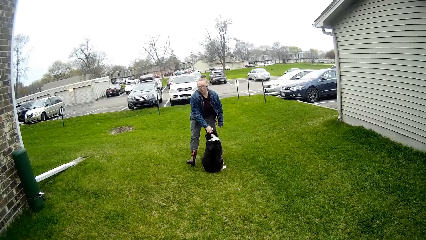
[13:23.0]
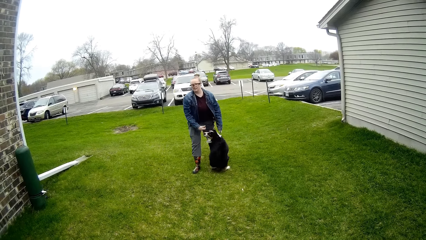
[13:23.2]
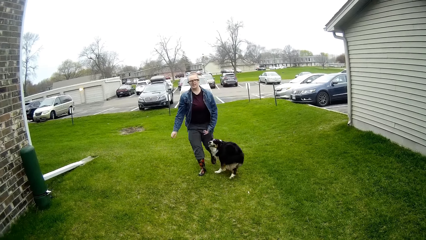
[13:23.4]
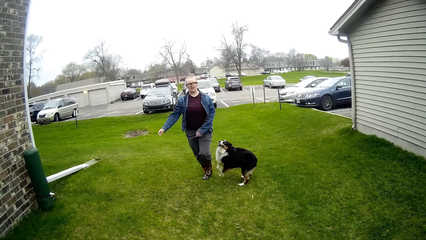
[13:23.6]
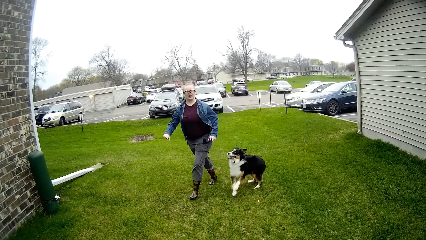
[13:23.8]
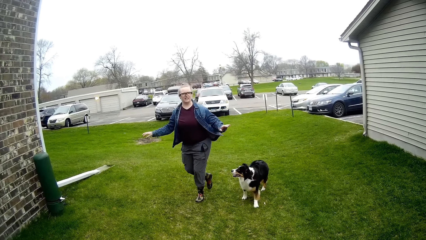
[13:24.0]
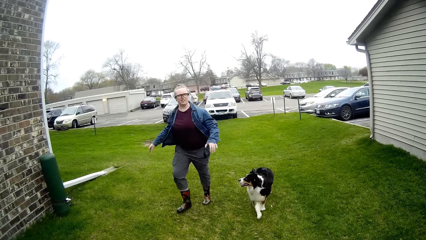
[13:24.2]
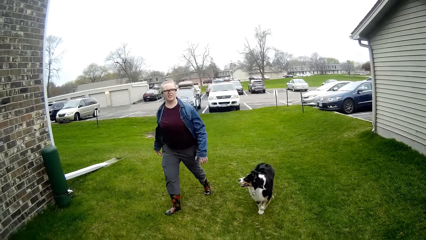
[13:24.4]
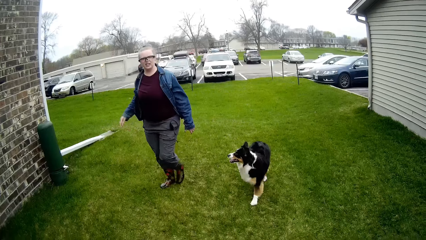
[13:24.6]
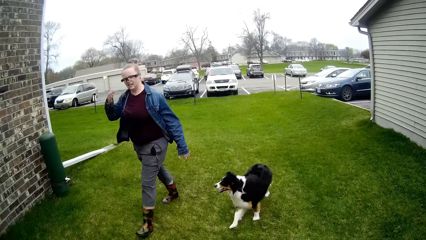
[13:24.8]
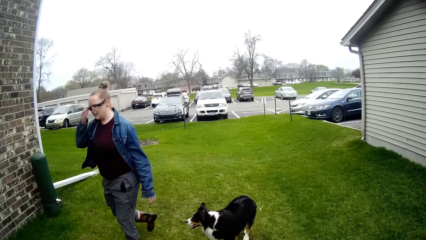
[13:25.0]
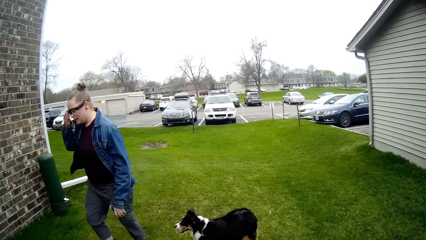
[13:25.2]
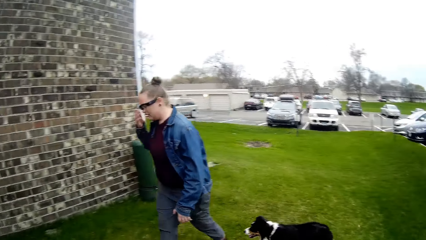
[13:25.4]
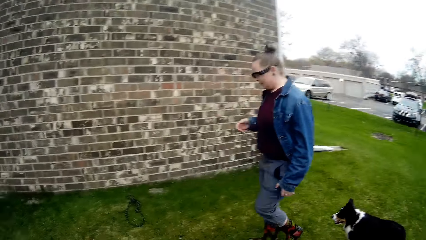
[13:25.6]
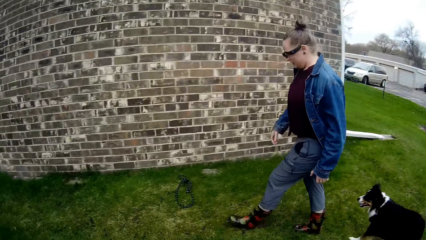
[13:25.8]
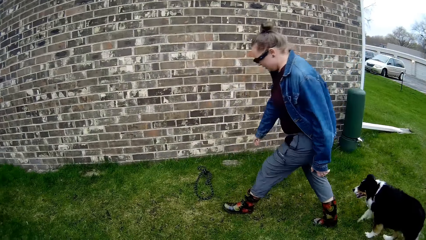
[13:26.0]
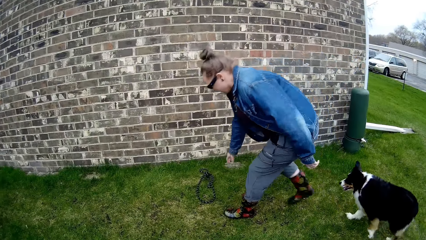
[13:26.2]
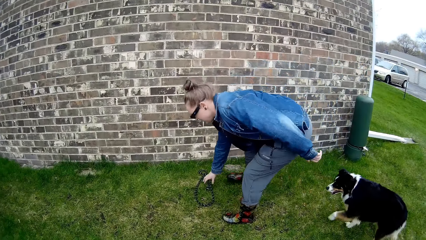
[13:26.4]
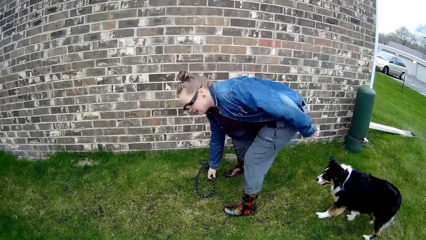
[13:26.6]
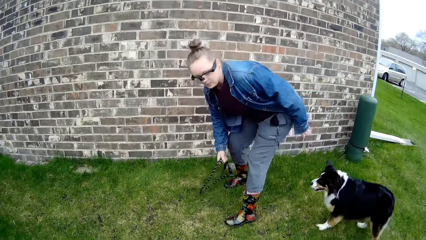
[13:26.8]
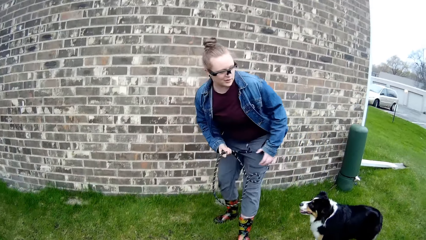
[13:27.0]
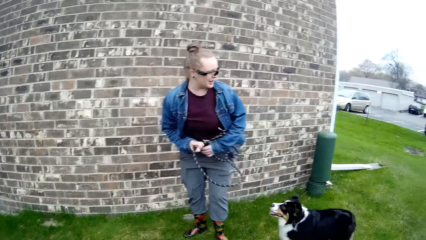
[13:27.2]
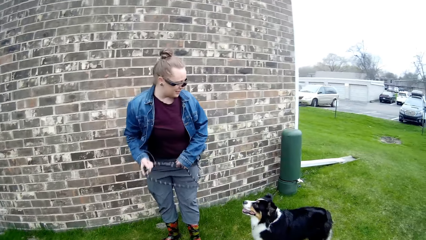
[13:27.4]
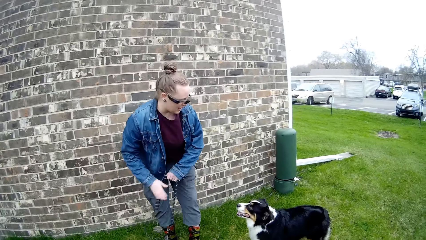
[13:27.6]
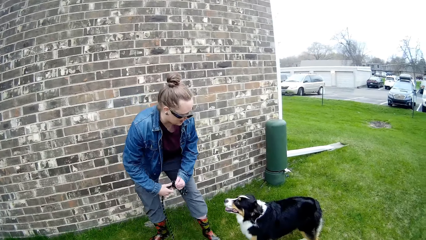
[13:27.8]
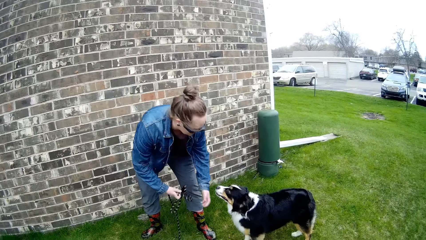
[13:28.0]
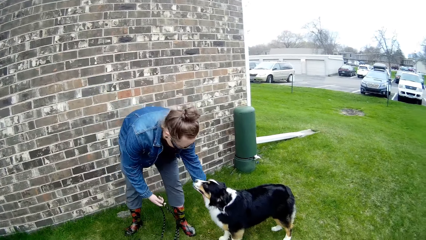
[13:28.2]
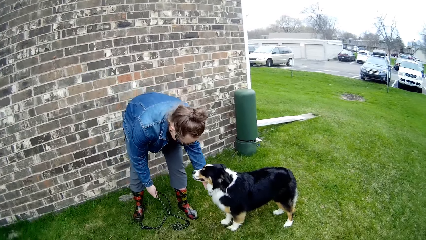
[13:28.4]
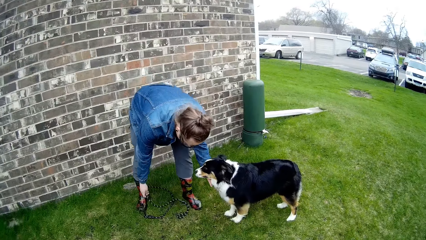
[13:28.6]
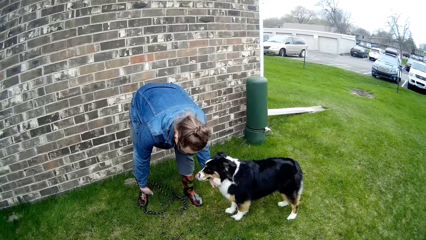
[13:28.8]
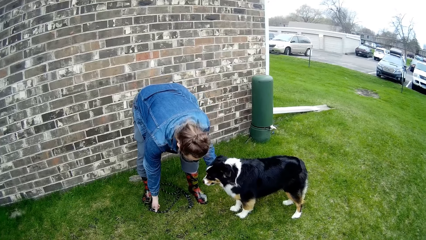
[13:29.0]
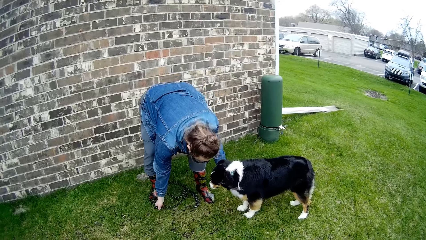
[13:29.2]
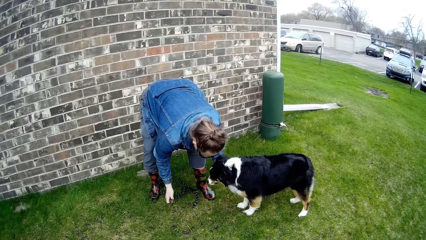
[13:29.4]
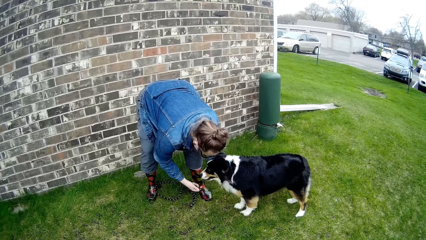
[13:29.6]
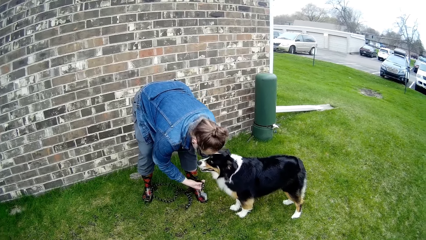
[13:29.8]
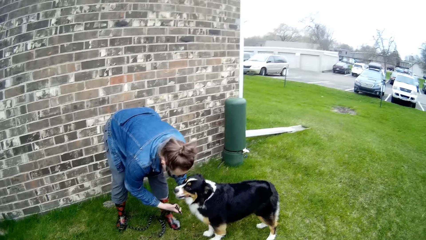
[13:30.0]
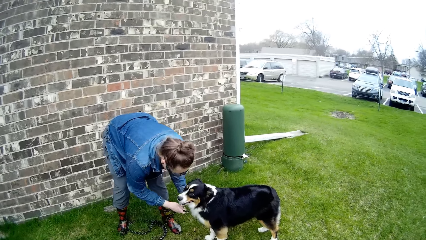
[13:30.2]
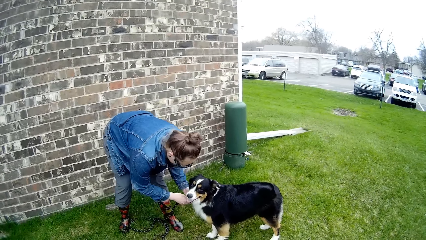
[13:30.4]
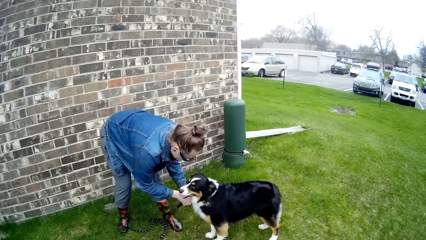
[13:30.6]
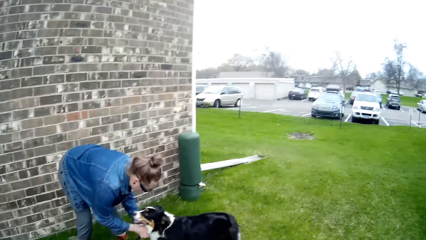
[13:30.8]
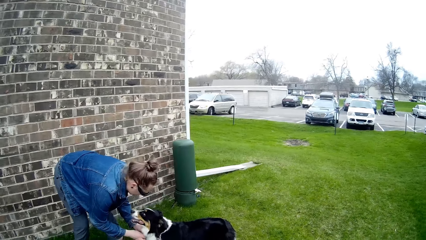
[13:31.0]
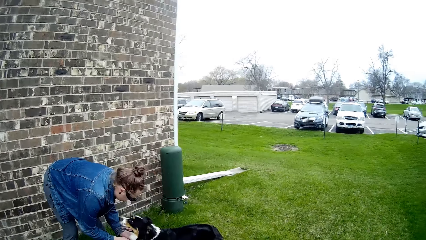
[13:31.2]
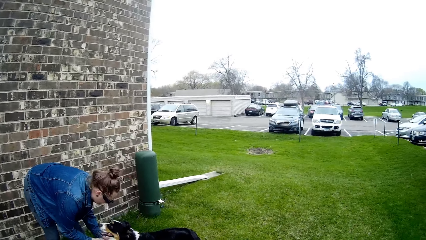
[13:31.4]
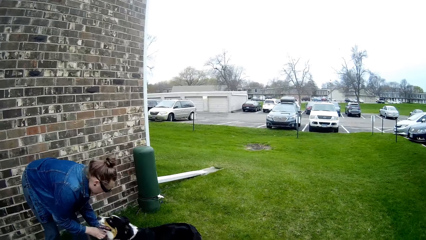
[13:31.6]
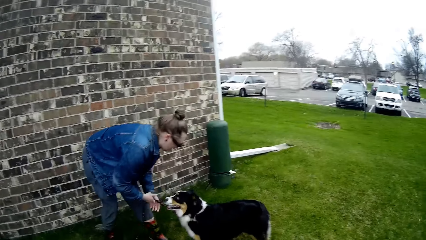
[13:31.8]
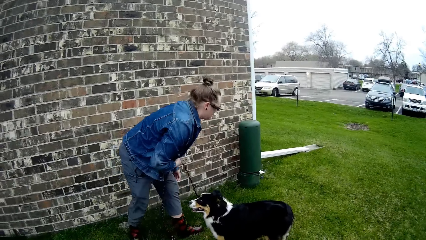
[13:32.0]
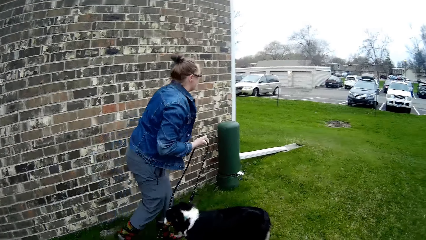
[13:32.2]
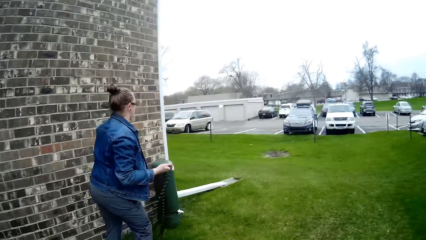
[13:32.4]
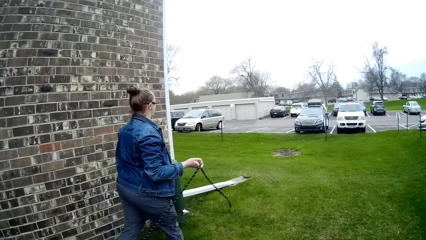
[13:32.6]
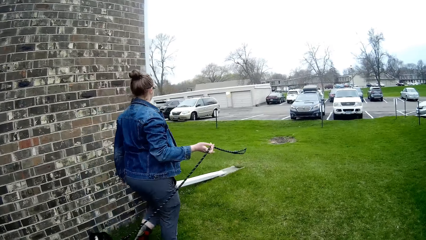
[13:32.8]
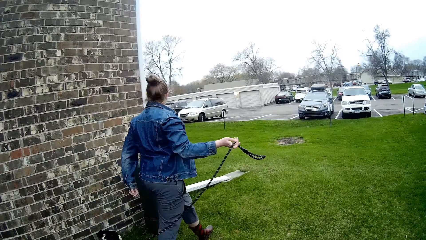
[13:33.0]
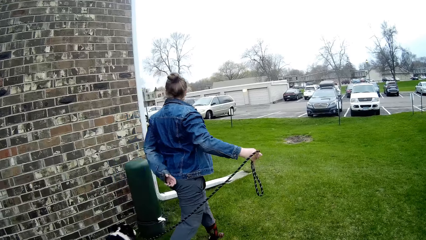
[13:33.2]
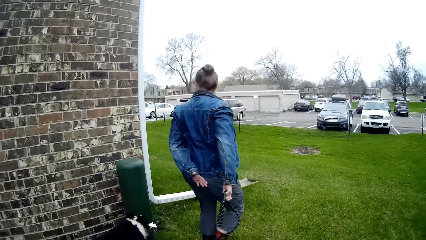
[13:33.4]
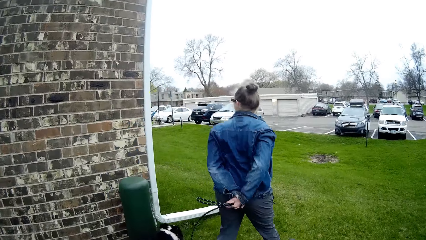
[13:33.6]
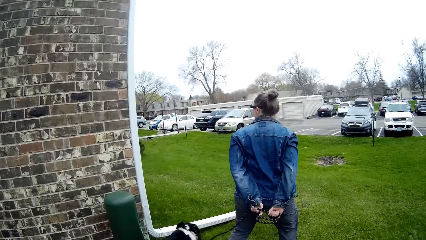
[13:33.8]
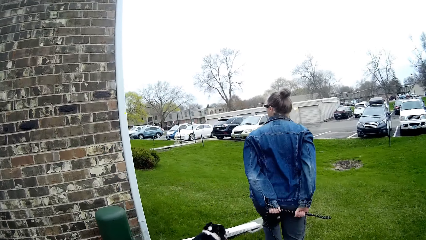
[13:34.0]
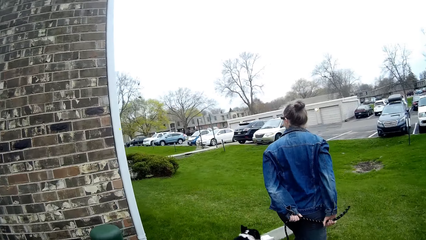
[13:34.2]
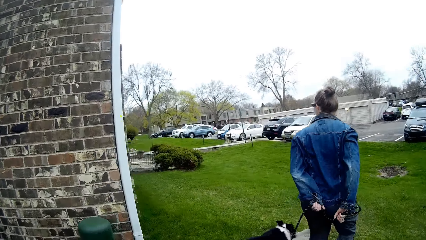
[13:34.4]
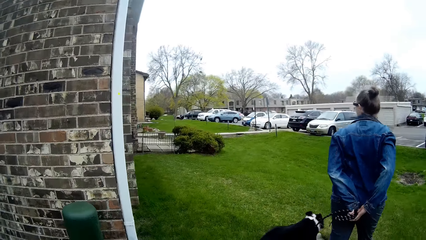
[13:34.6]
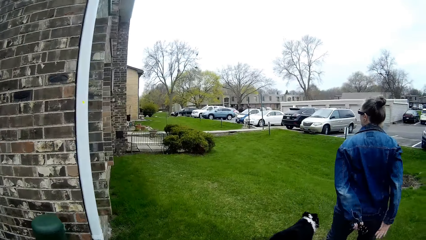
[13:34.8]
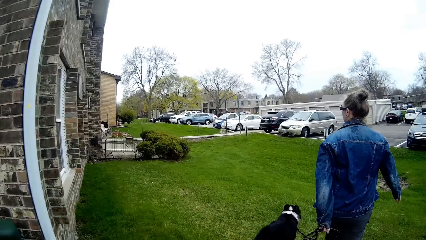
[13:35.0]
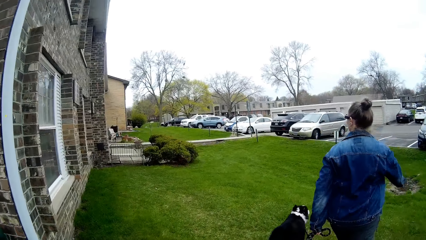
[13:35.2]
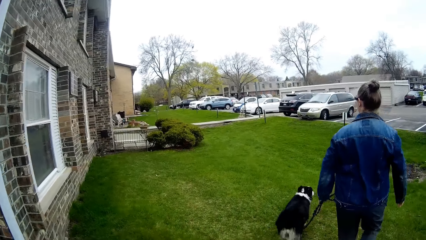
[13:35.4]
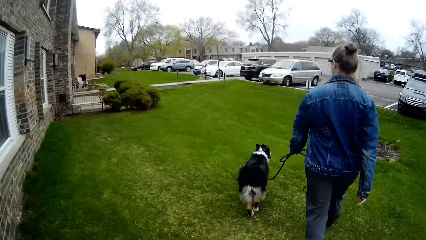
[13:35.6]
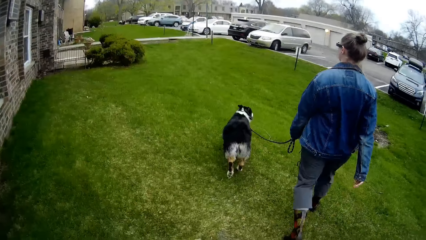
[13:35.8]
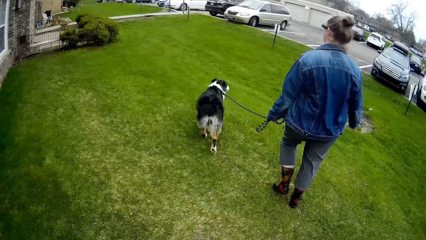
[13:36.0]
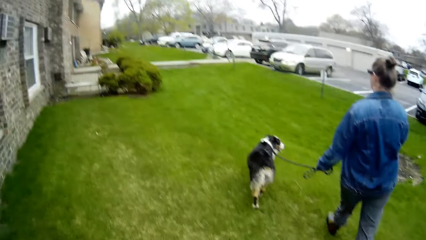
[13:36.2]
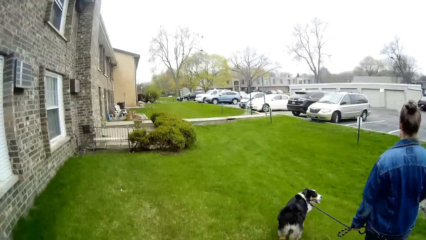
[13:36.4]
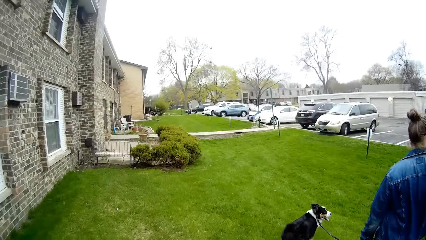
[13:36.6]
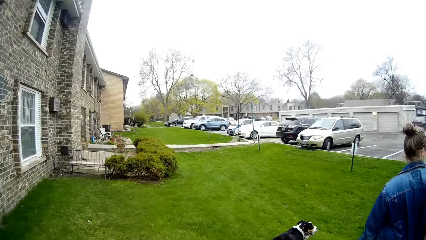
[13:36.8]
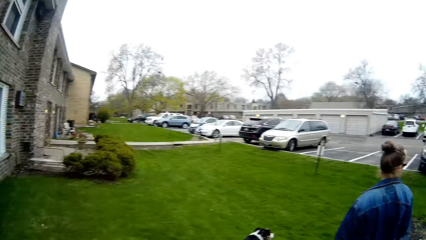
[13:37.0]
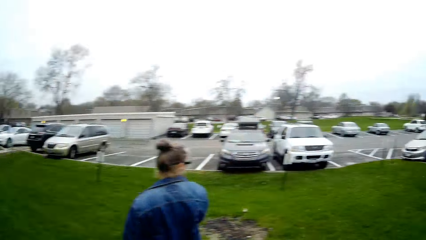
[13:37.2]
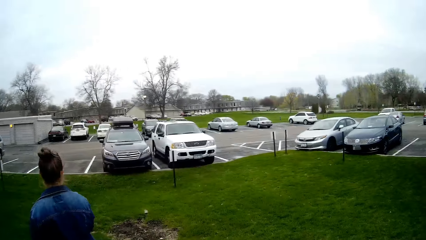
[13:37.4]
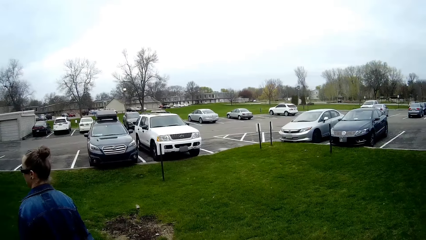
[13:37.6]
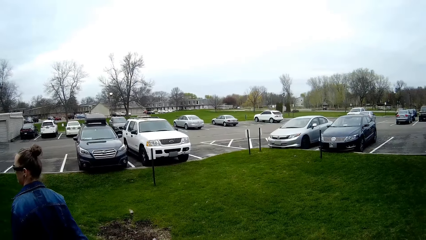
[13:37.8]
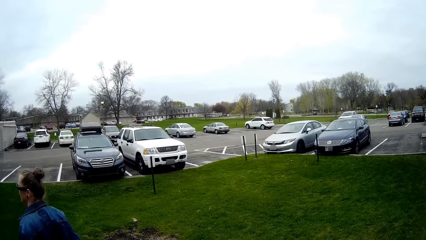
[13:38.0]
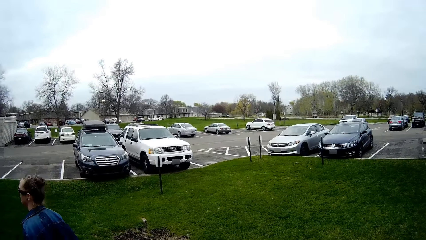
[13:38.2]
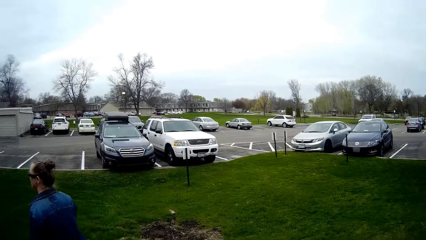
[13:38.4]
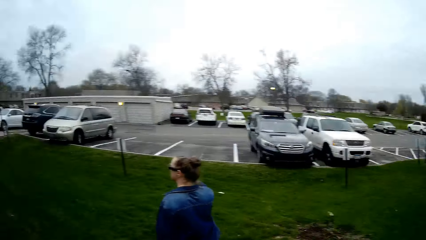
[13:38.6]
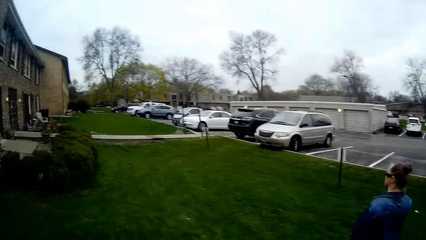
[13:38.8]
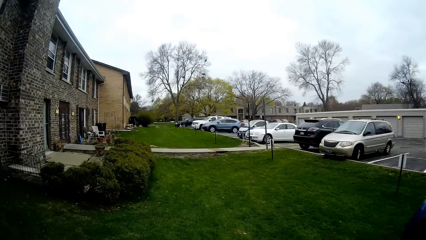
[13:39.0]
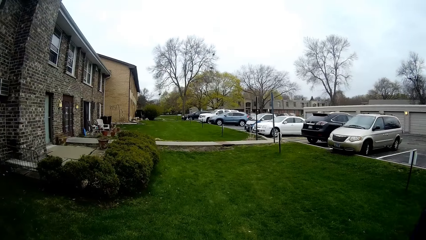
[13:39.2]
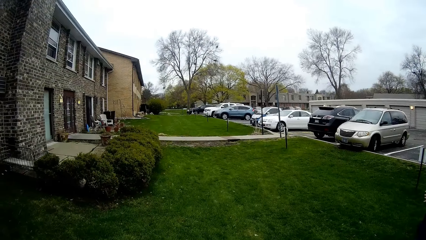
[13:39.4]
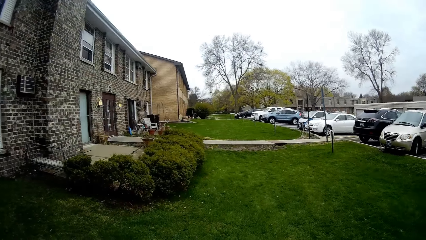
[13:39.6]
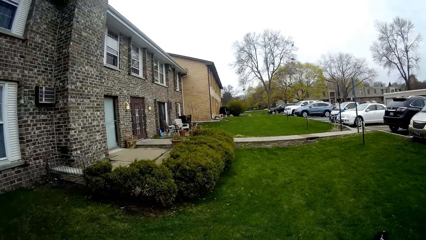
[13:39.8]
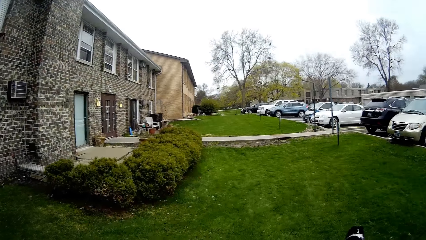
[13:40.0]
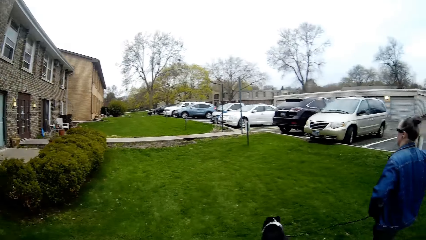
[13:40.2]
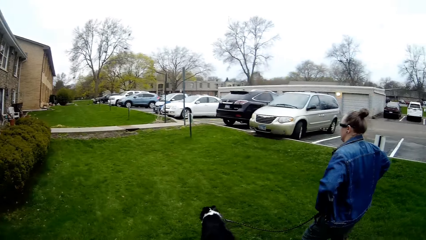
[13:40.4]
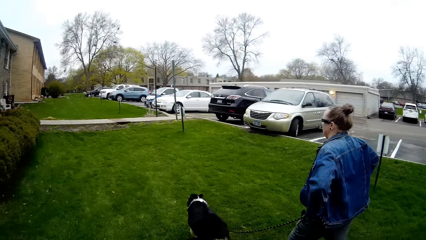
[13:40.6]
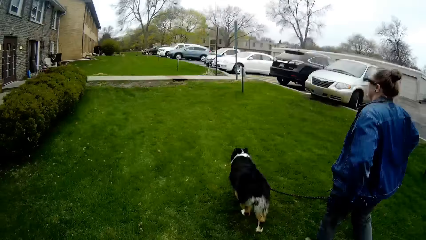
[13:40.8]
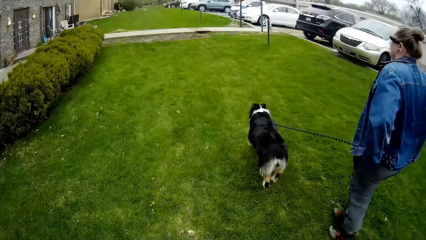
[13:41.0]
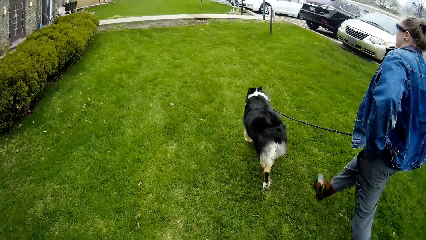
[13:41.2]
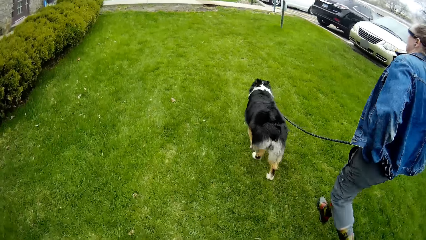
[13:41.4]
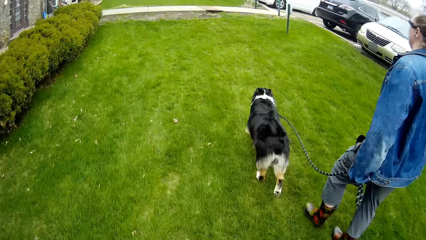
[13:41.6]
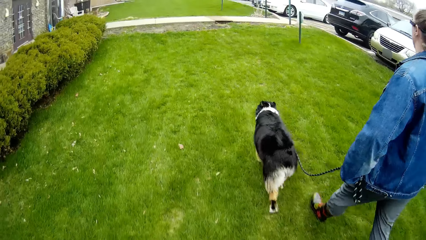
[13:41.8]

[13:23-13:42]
A woman talks to the camera wearer. The camera wearer interacts with the woman. The woman picks up a leash from the ground with her right hand. Another woman holds the leash with both hands. The first woman attaches the leash to the dog's neck. The camera wearer walks around. The first woman walks with the dog.
